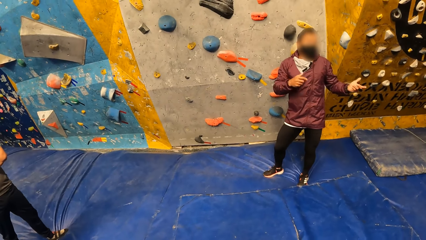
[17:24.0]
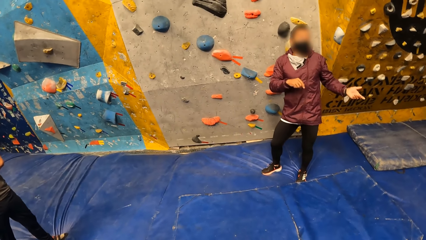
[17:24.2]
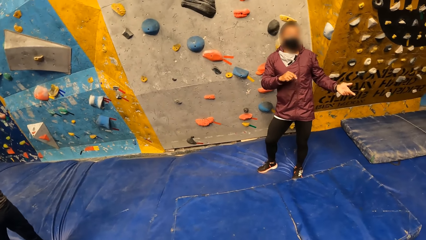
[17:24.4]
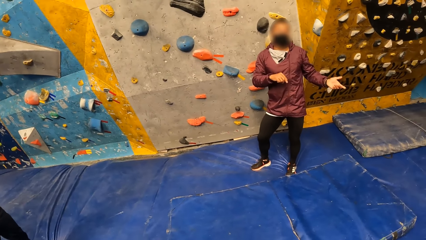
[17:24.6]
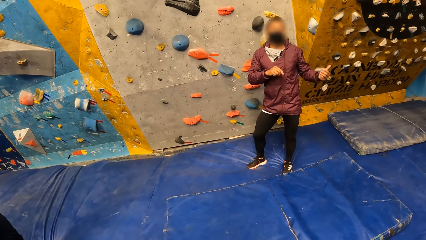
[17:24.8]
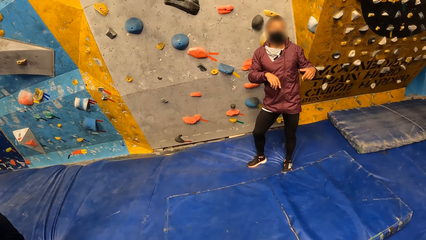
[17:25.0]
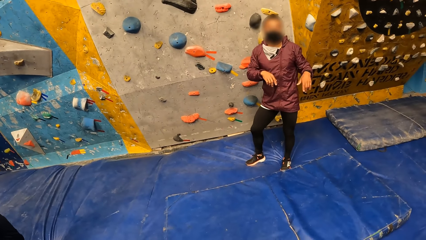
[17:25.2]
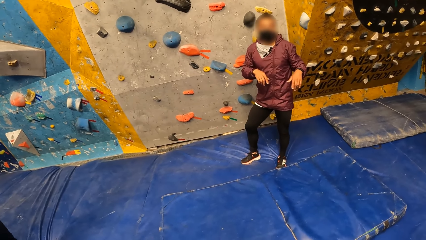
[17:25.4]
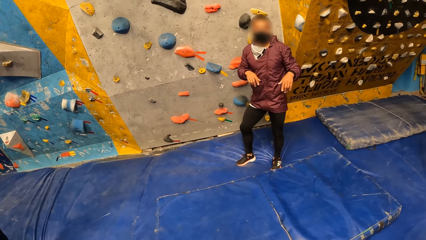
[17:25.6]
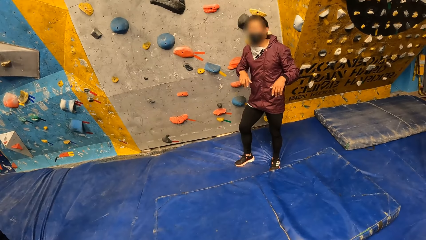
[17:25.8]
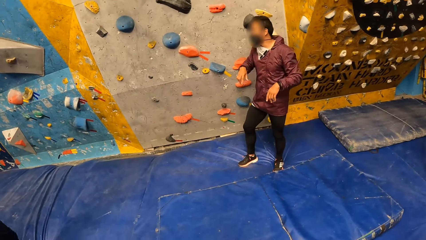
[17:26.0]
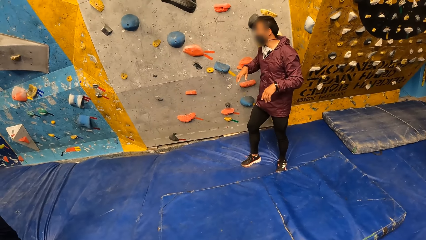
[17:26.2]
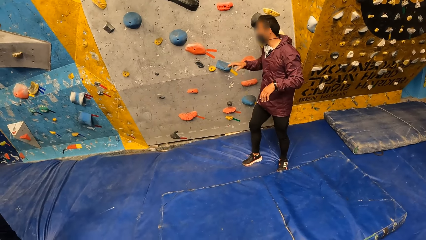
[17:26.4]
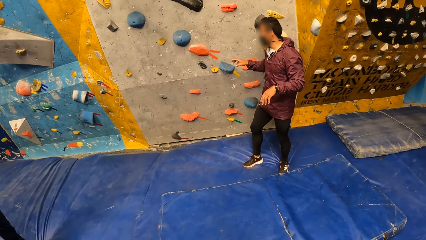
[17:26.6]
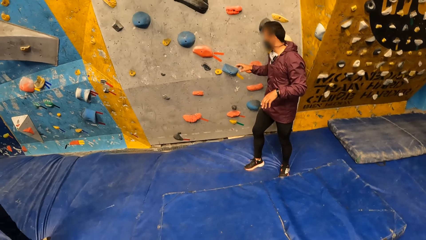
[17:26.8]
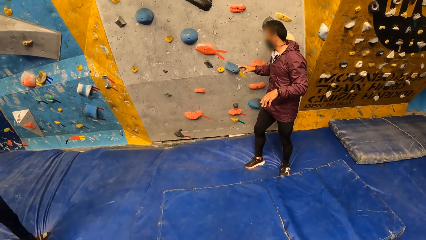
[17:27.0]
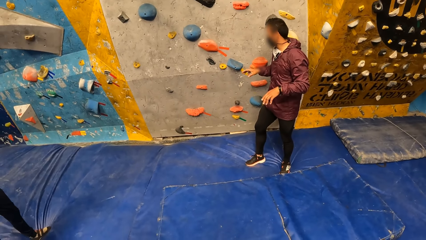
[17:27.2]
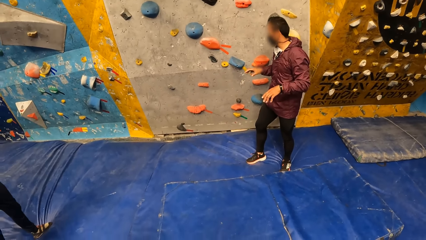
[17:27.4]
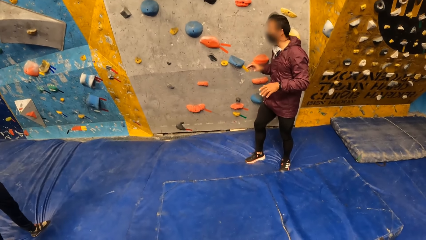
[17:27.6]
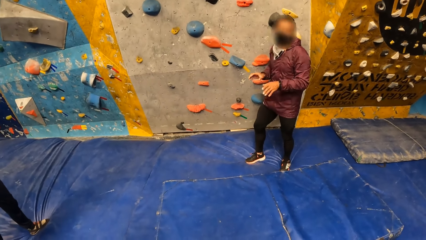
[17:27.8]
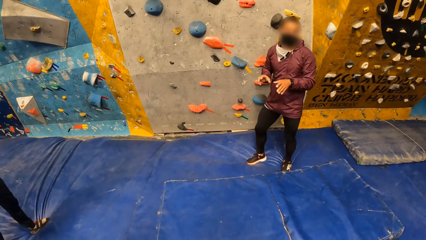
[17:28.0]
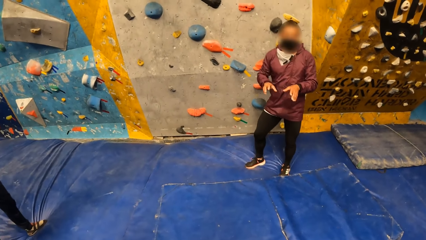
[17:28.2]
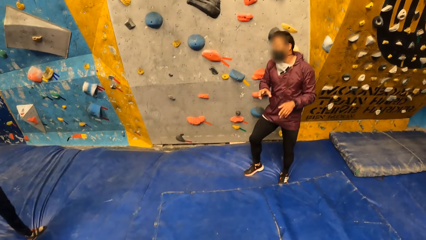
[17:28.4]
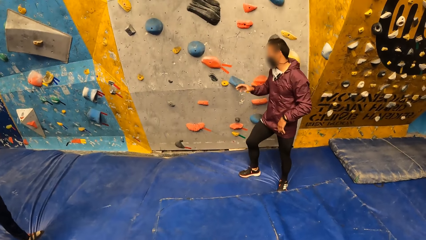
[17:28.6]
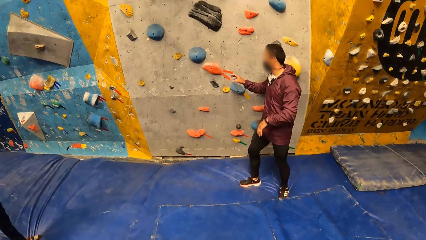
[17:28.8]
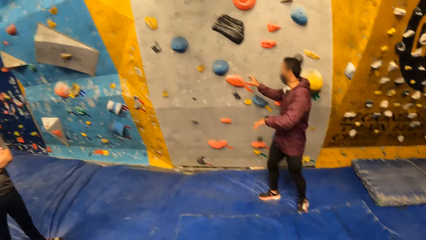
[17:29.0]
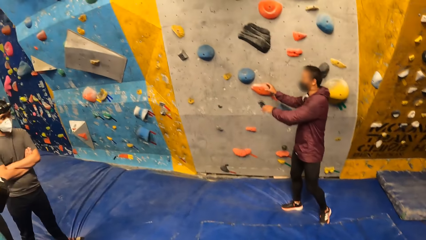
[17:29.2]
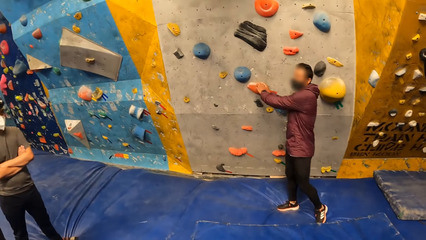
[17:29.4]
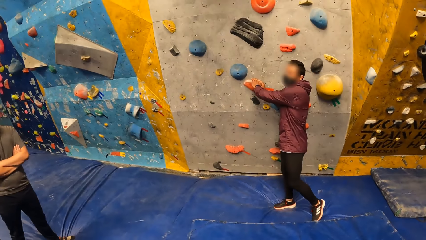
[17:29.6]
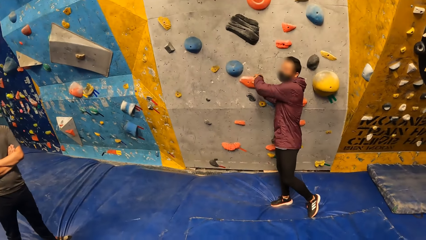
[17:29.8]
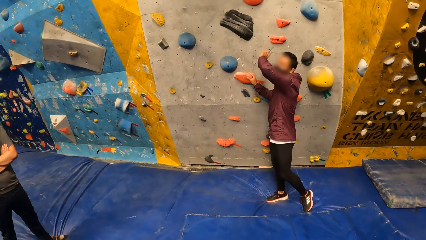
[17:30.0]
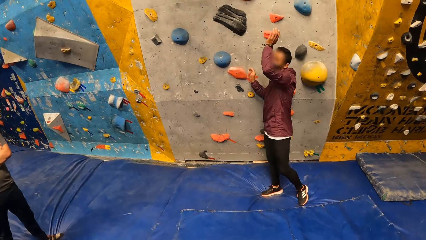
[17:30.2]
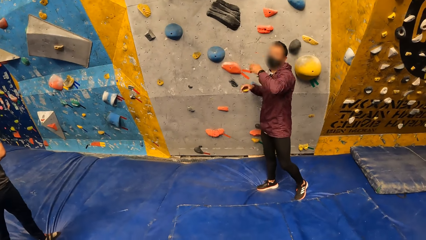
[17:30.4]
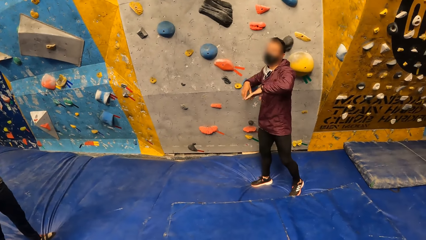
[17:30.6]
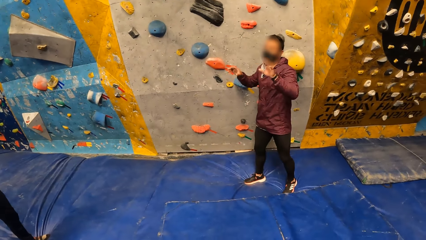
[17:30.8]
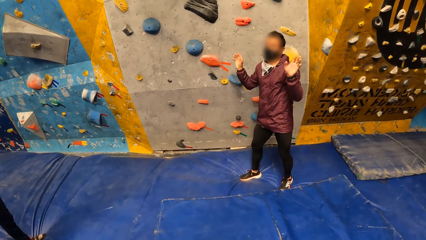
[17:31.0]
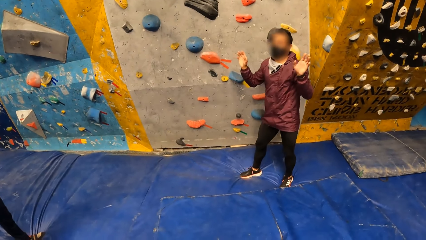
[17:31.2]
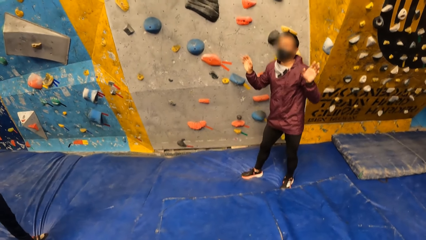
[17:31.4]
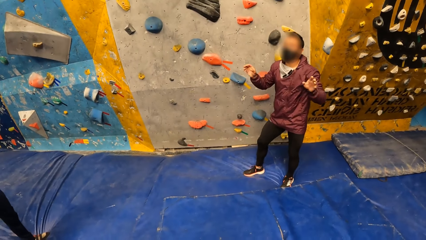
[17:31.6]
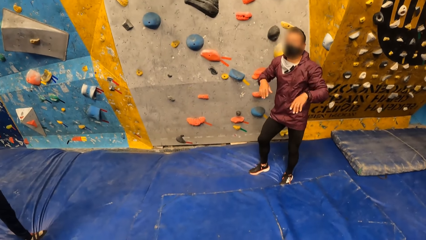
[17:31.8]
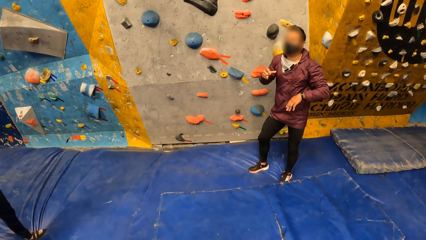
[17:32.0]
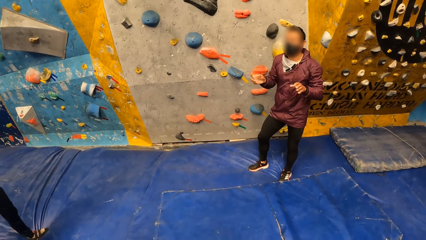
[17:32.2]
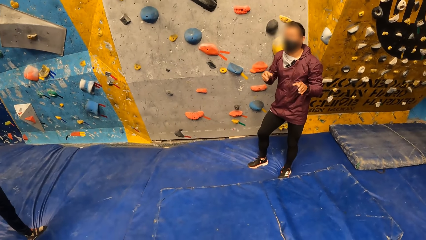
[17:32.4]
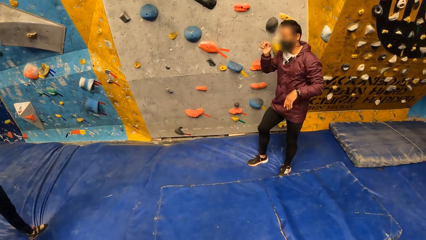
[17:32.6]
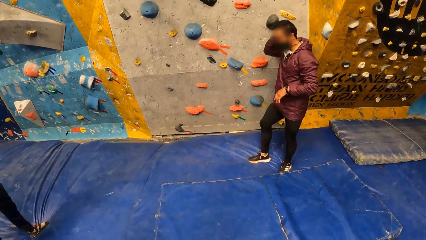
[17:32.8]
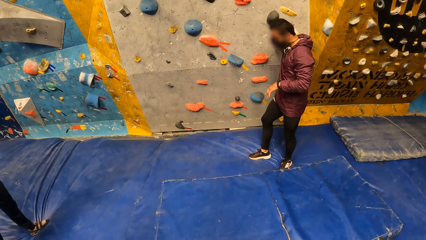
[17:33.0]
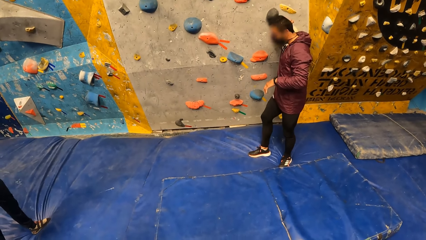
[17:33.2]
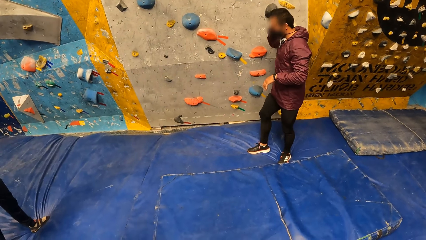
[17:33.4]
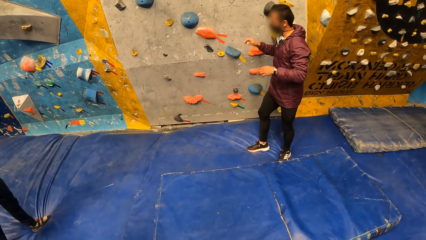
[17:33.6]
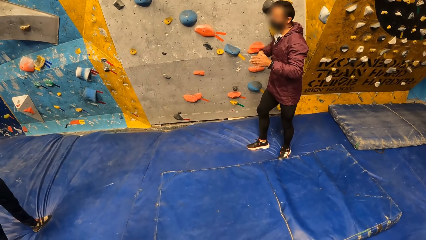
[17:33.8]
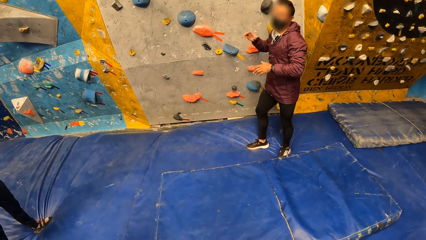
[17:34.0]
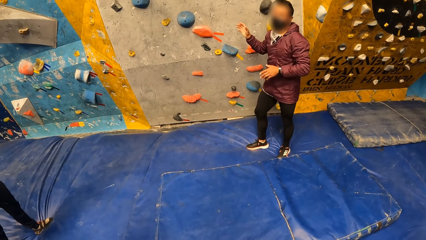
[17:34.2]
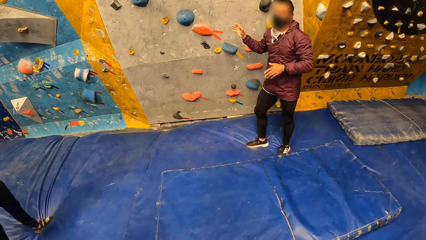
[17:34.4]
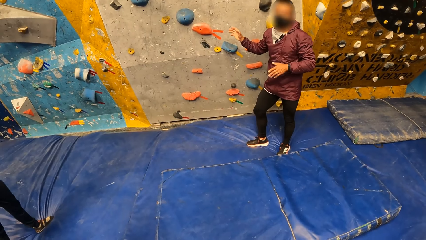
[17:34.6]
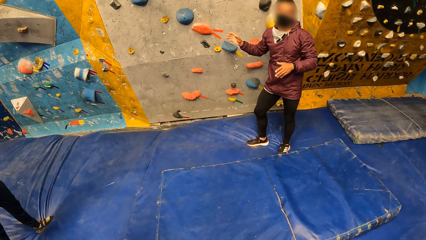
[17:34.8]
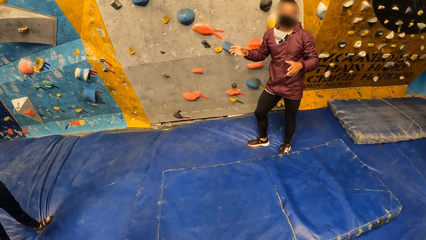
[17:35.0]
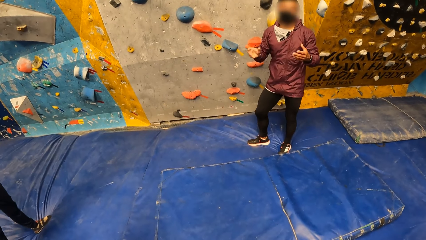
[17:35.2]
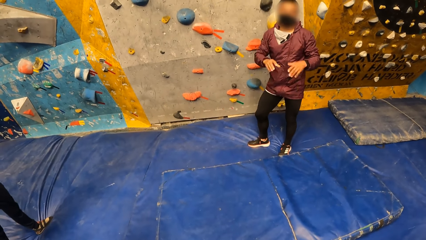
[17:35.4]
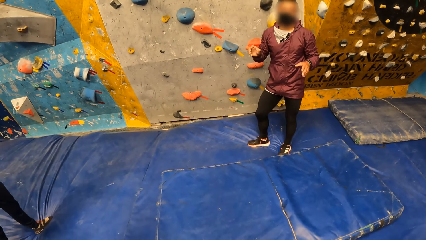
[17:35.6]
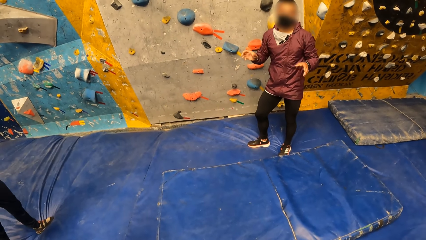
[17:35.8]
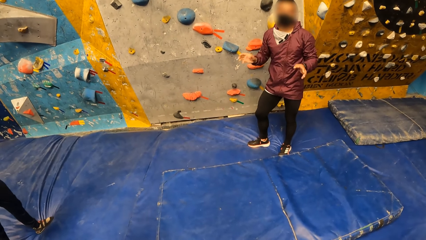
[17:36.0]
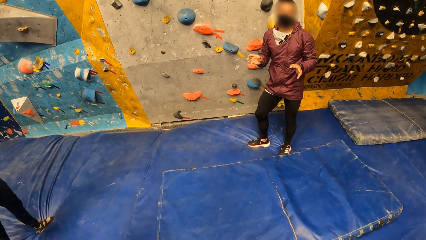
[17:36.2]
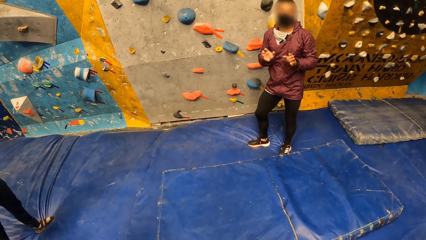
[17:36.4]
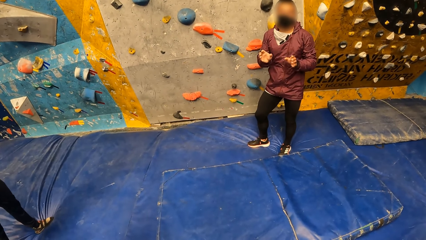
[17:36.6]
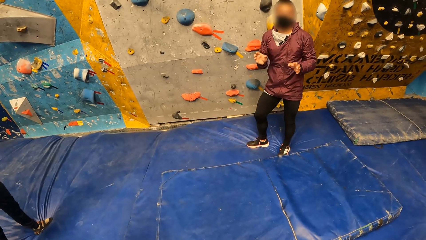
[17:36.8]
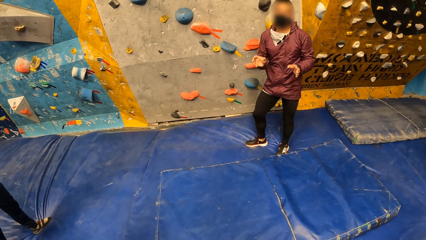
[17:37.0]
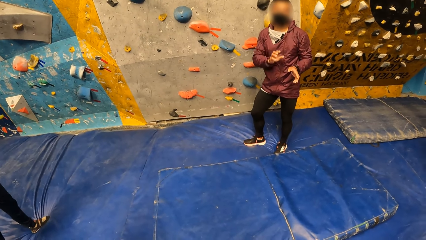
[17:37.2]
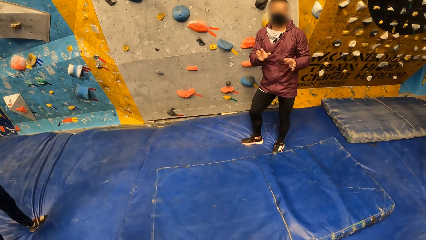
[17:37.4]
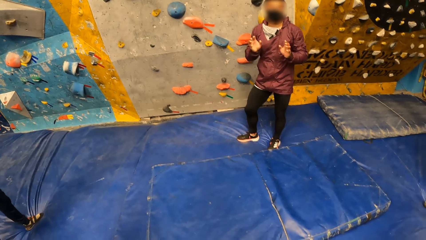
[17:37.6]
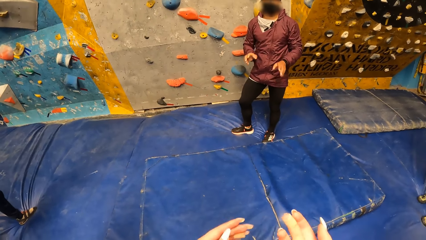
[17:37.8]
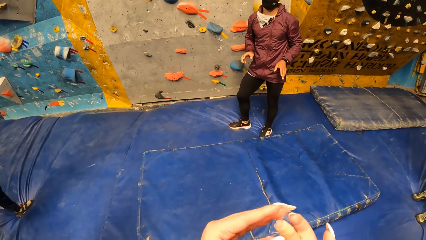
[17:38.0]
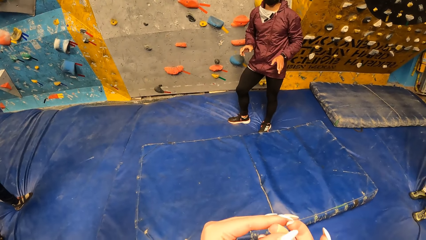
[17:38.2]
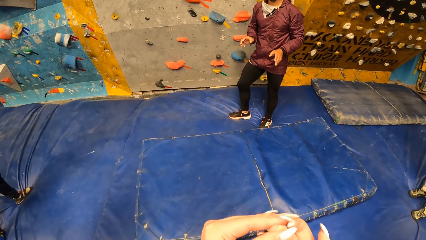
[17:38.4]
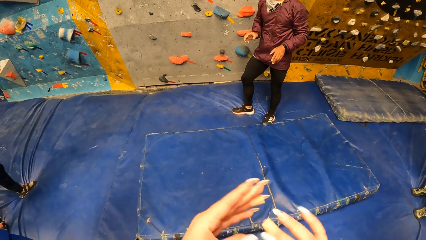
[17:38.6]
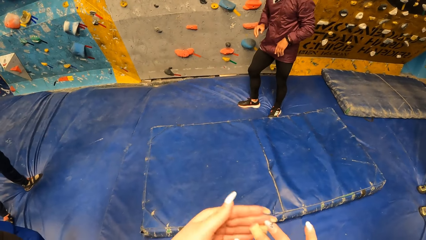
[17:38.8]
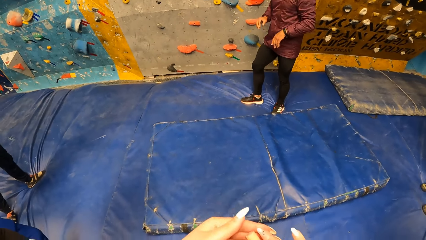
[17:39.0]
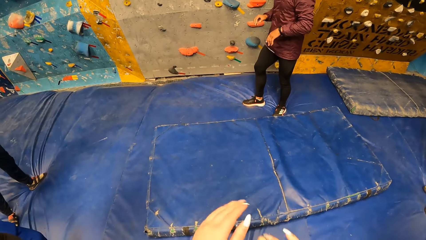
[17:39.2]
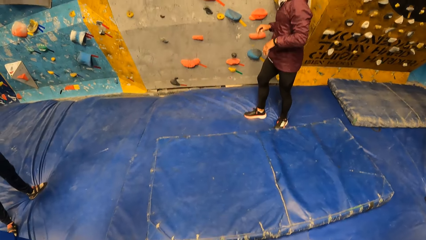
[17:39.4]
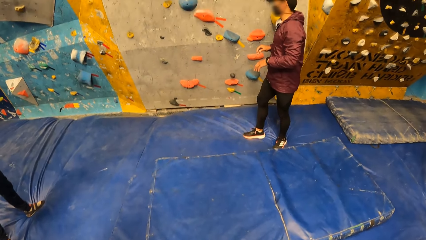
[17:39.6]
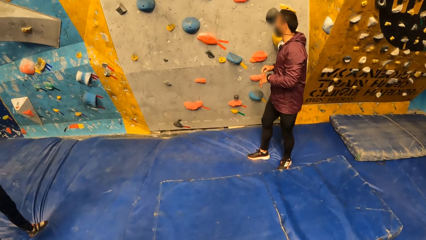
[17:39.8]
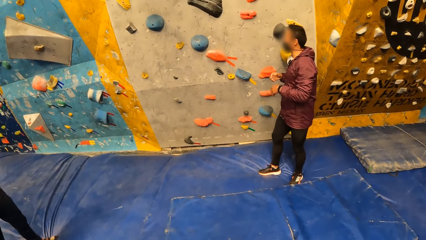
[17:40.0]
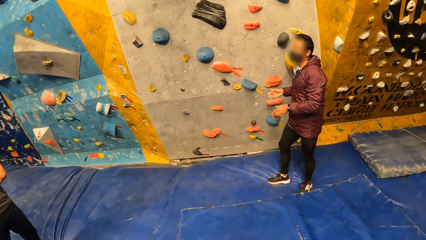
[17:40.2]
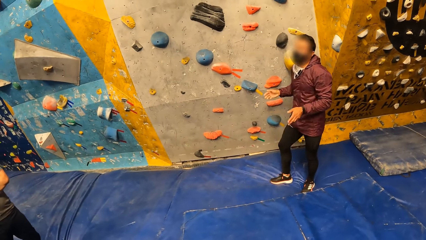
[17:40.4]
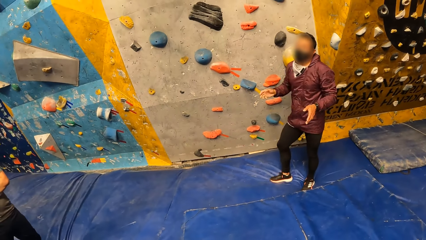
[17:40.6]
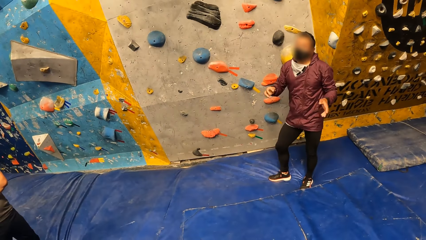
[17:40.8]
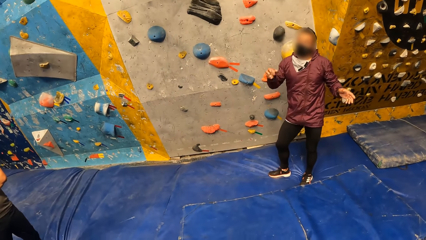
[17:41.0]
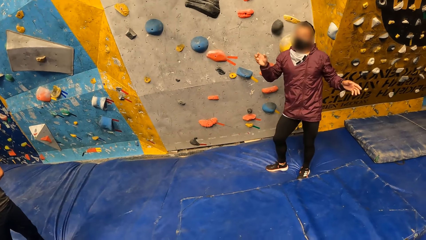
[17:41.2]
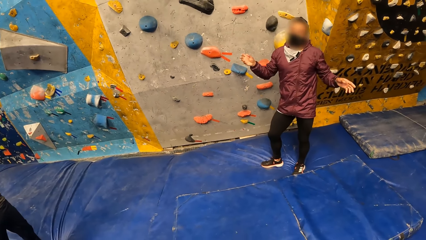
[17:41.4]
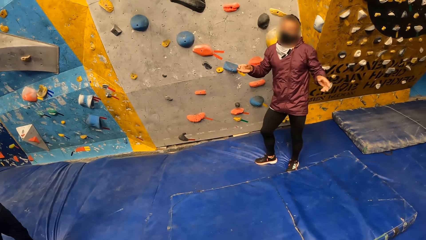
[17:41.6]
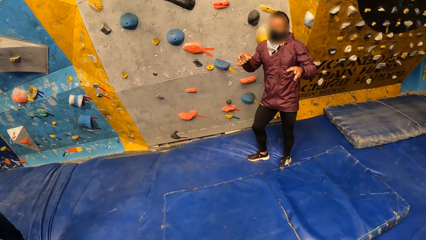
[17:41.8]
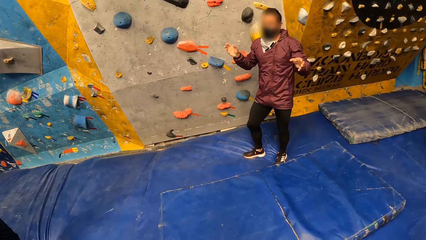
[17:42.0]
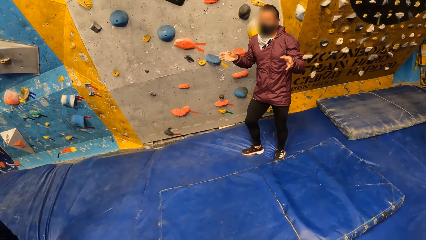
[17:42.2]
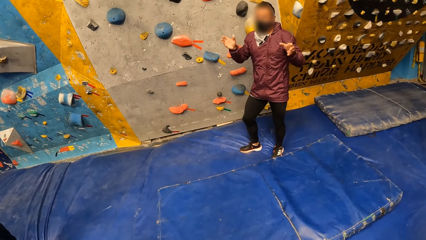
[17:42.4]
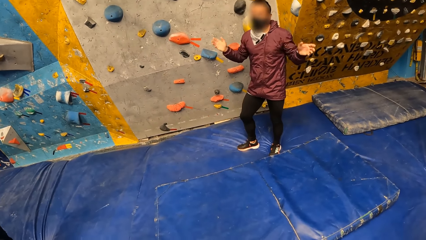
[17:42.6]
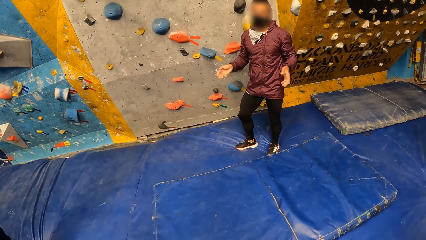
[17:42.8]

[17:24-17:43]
The man touches the climb hold on the wall with his right hand. The man touches the climb hold on the wall with both hands. The man removes his left hand from the bouldering wall. The man removes his right hand from the bouldering wall. The man scratches his head with his right hand. The camera wearer looks at a nail. The man talks to the crowd.
